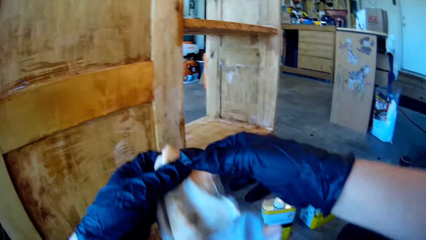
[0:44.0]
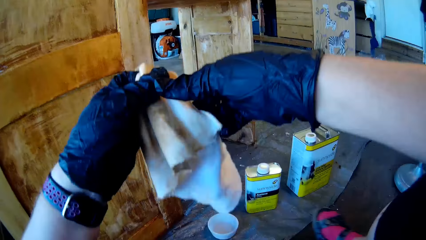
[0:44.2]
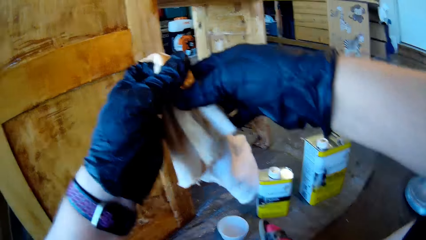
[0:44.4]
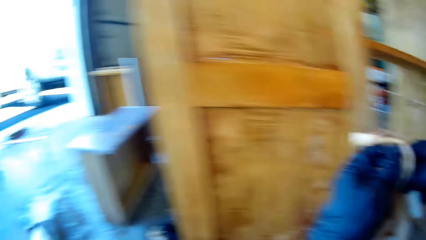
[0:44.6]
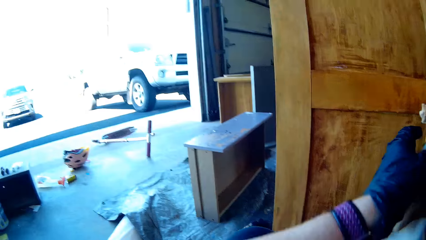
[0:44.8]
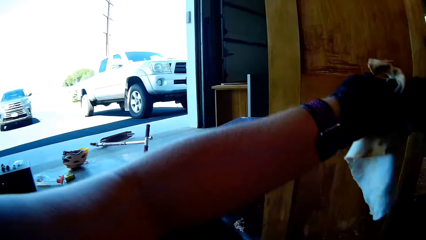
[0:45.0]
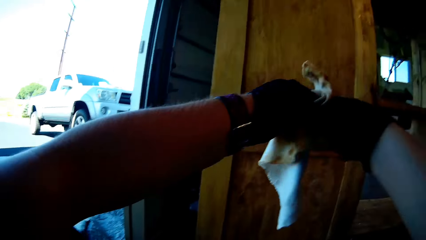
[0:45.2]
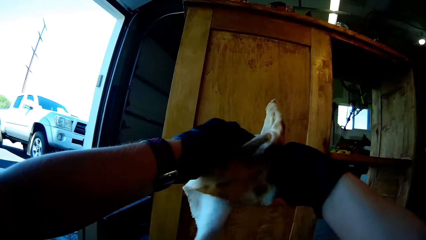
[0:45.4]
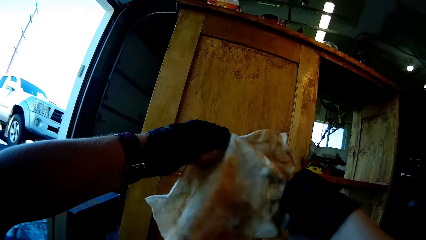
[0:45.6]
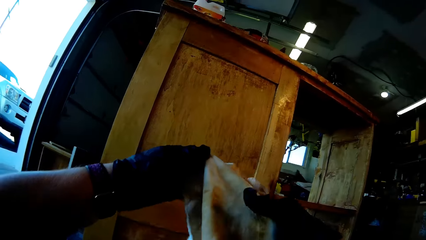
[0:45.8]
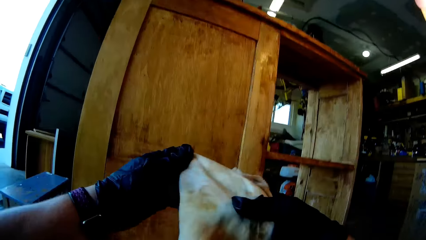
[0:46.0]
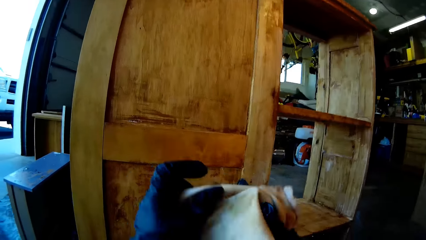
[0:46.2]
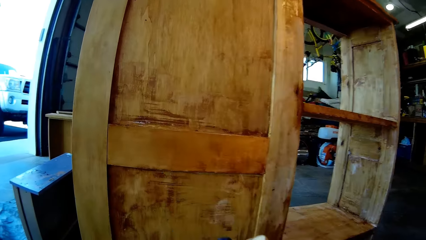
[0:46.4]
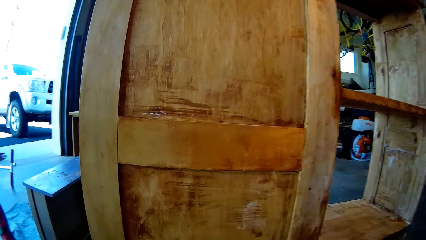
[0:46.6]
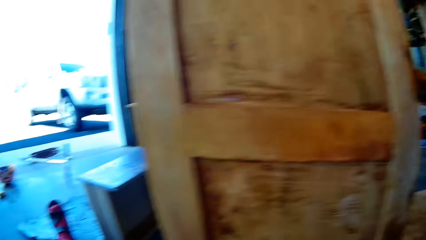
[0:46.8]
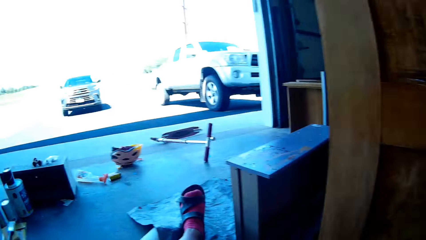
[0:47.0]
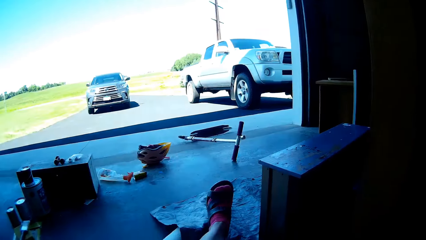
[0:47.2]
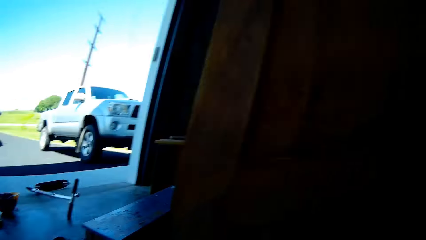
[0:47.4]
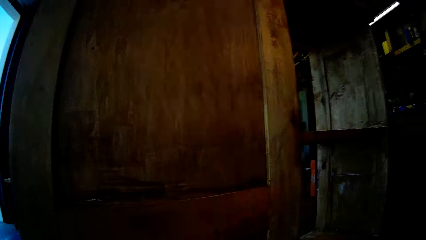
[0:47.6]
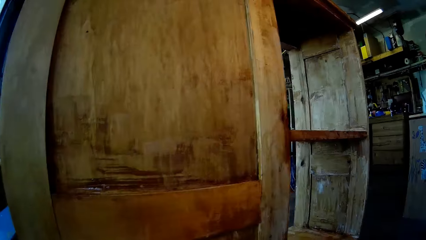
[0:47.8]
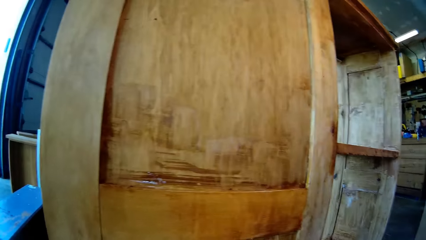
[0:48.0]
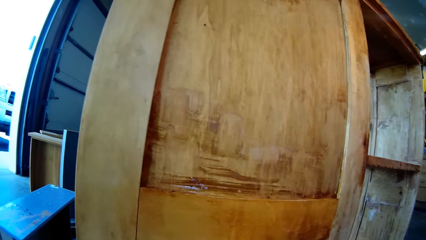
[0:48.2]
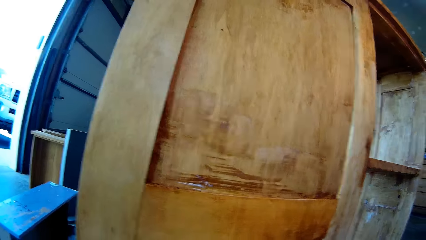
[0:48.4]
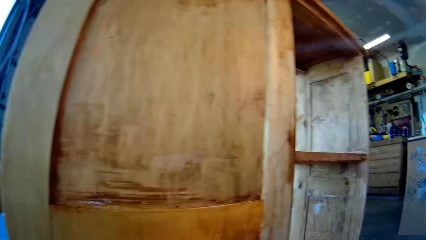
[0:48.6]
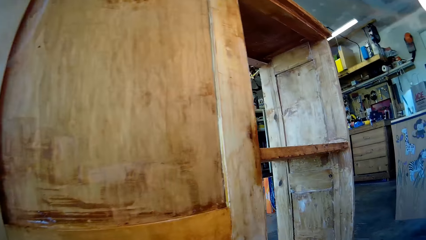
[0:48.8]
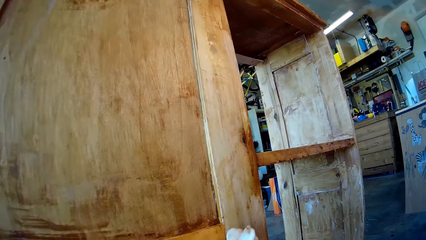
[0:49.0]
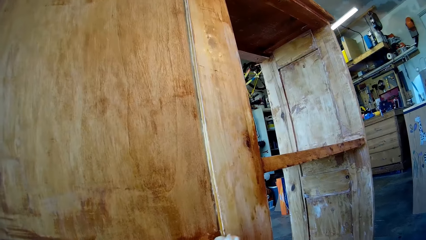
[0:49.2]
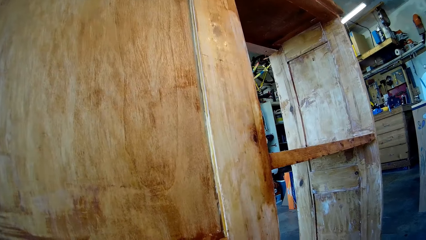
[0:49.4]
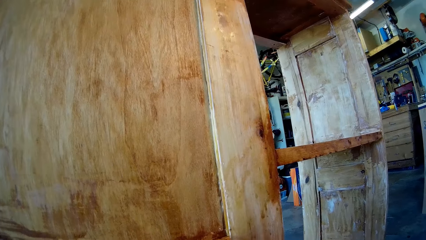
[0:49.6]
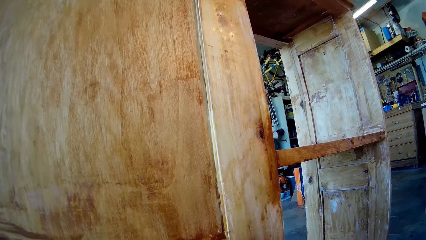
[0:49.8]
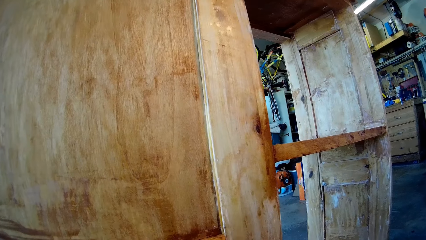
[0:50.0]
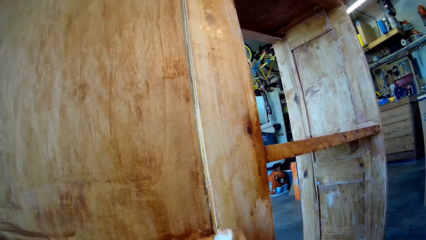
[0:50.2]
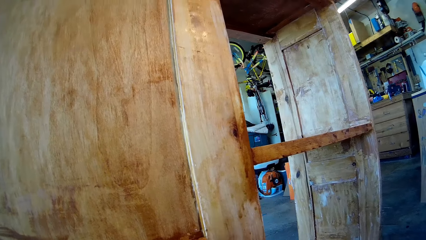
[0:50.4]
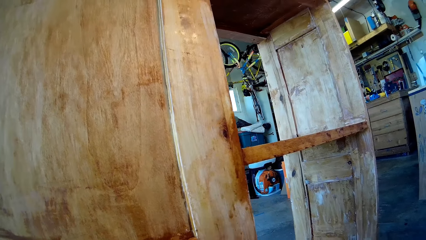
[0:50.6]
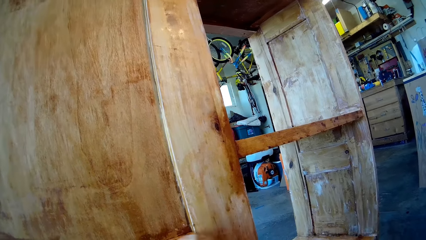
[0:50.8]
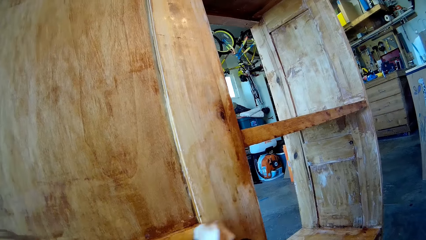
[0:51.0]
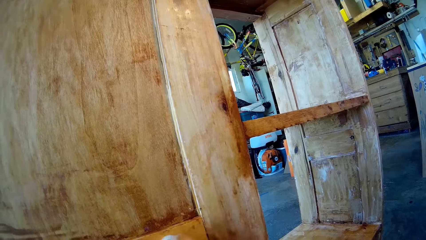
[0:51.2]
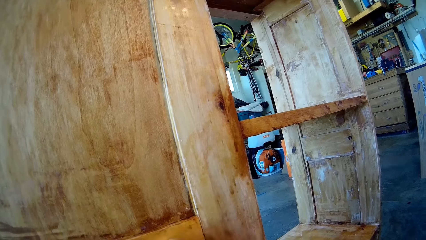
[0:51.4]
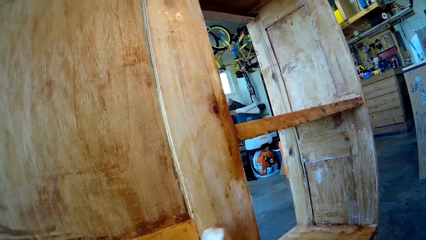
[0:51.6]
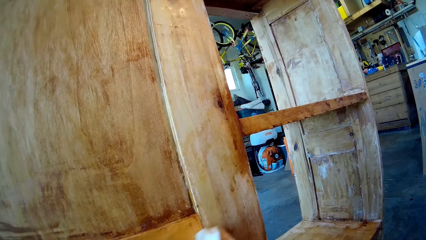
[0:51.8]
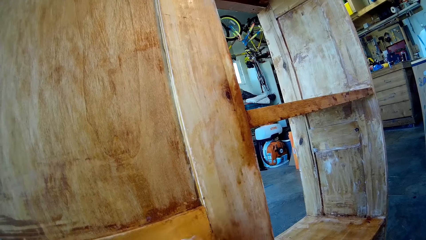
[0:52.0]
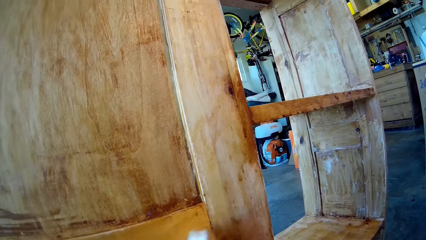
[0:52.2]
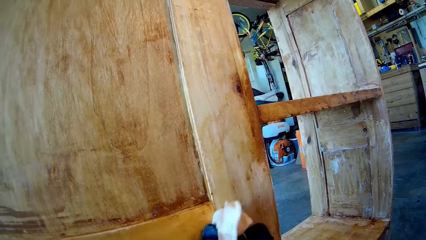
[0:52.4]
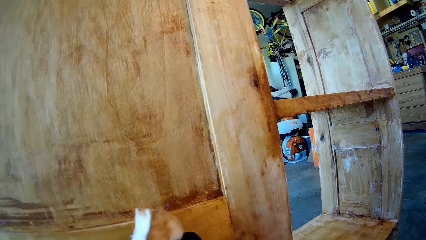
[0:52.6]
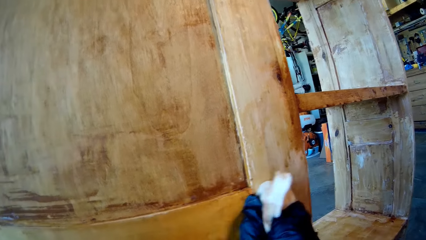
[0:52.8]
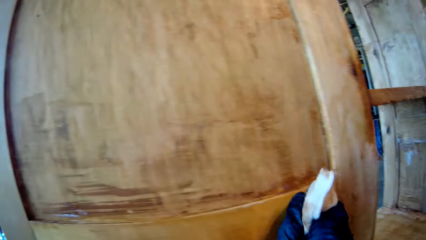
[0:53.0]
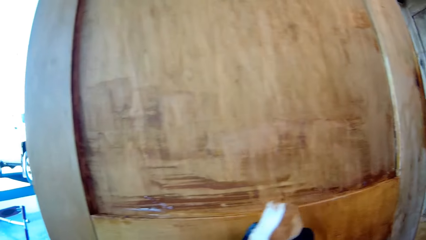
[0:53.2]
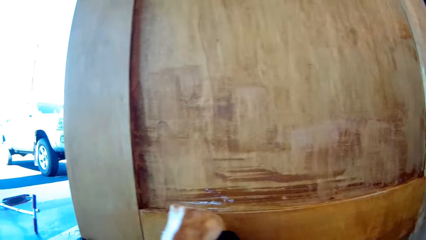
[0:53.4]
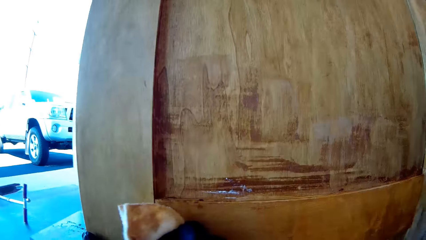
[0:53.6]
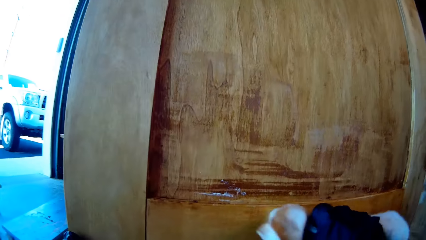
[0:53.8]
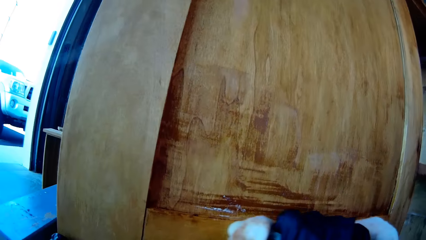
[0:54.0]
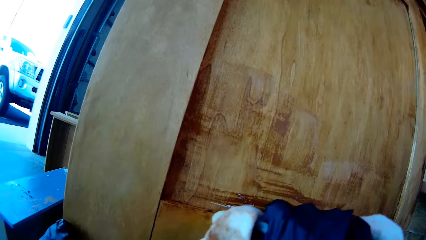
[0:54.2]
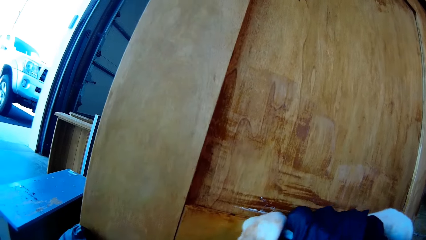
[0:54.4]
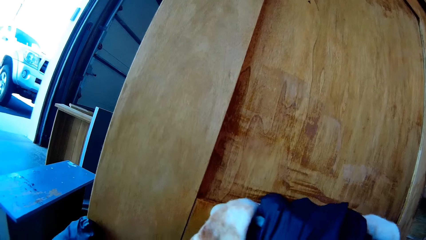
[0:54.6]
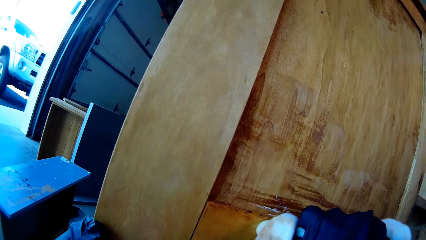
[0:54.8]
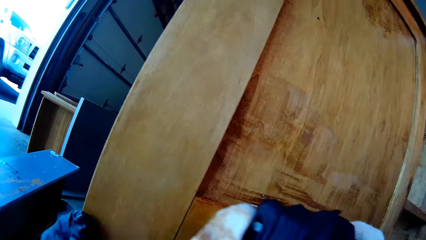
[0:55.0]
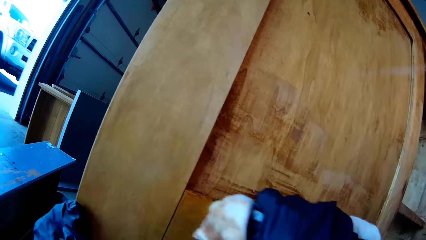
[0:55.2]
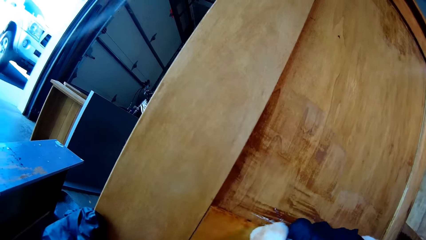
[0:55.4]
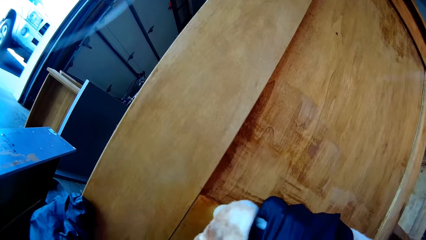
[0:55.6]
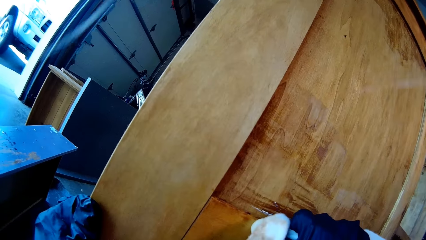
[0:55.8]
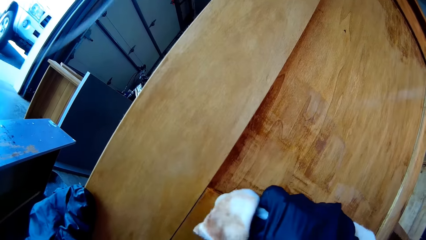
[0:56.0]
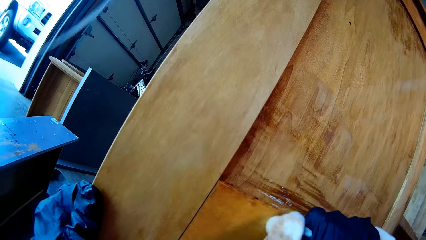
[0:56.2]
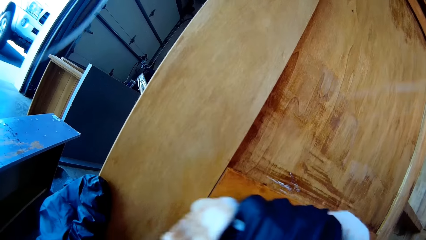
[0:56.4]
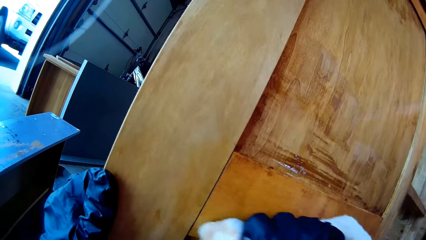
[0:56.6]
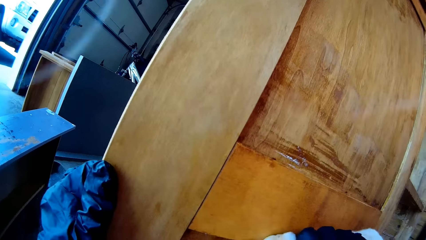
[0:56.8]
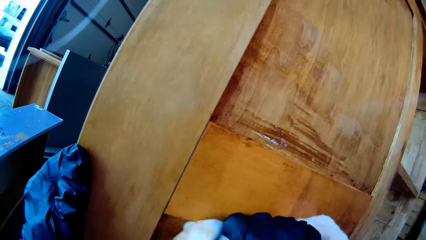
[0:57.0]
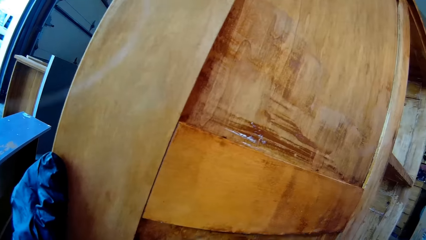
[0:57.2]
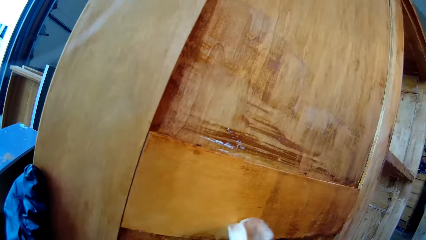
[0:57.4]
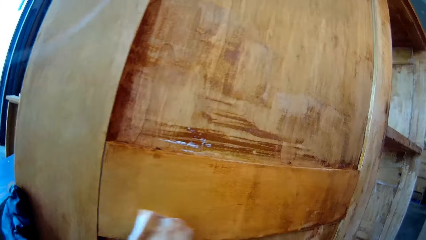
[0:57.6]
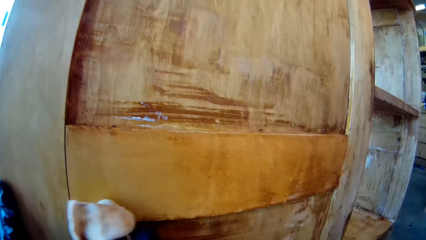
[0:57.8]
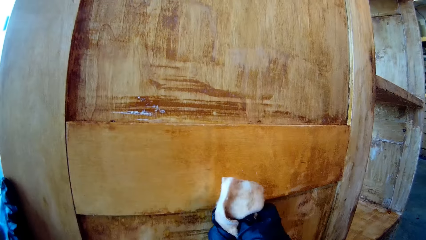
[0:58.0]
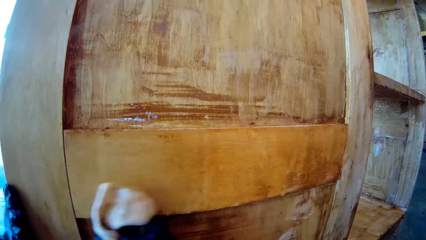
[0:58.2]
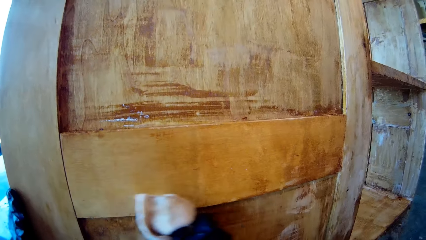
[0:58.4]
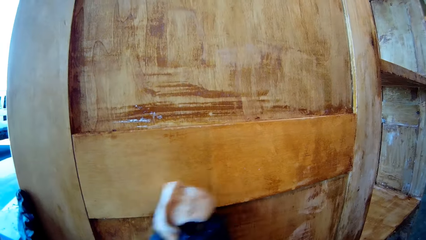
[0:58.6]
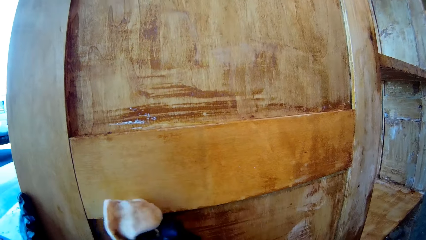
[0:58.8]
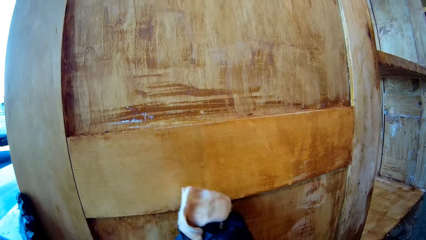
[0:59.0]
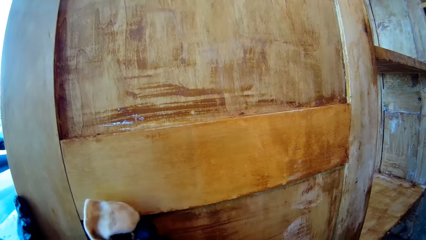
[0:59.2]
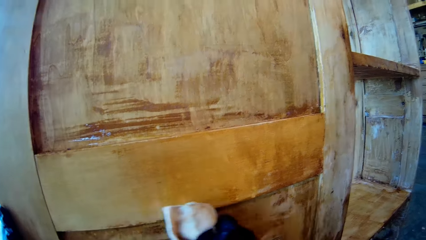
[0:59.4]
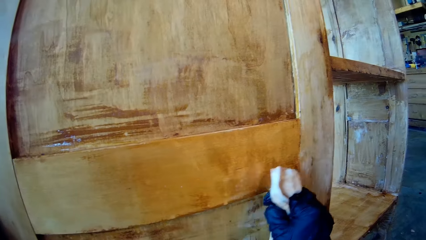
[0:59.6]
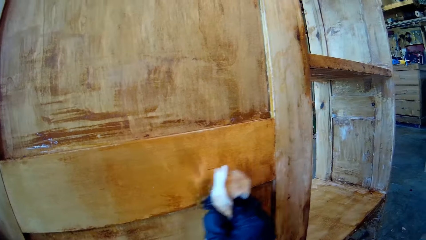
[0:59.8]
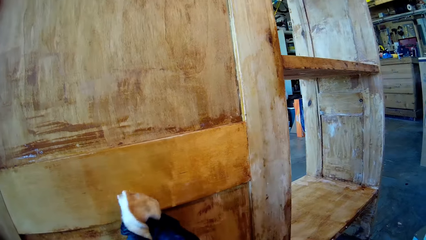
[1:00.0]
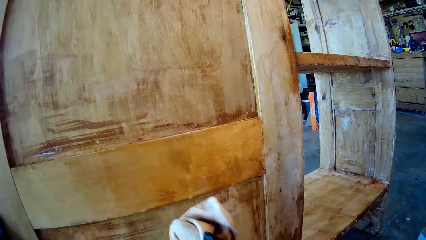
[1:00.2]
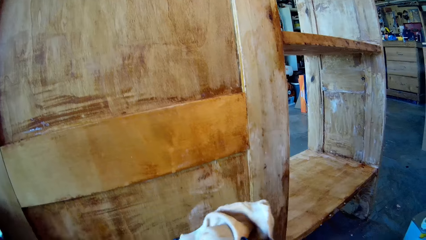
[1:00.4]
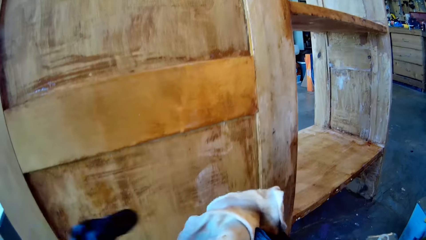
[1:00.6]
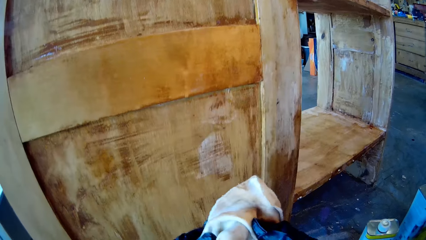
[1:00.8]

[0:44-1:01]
The camera wearer unfolds the cloth. They wipe the wood furniture.
